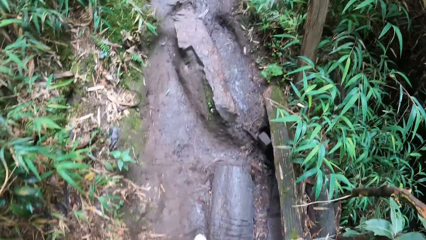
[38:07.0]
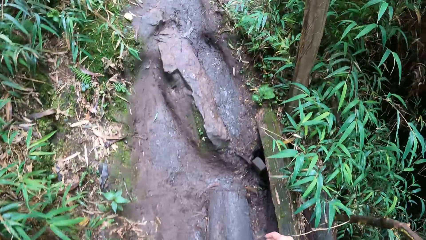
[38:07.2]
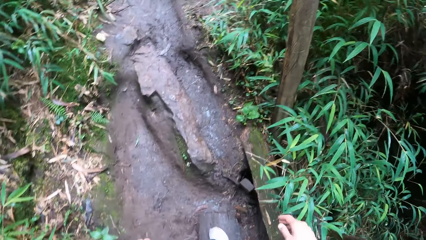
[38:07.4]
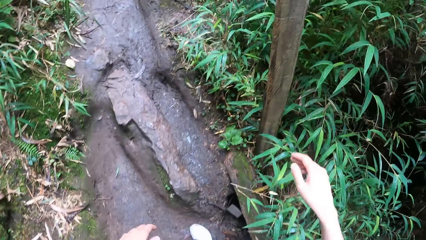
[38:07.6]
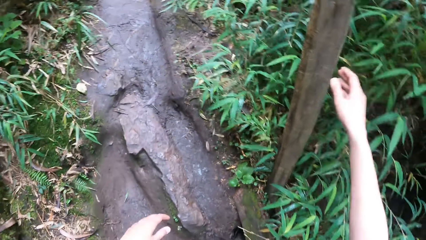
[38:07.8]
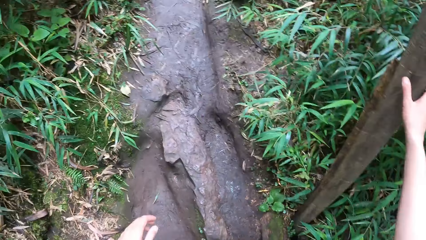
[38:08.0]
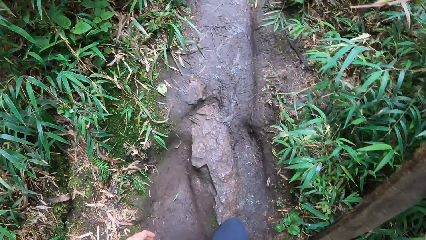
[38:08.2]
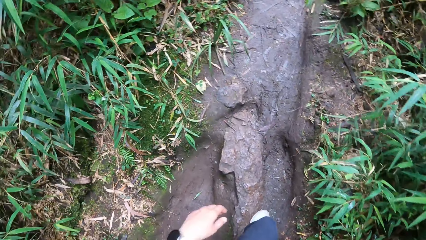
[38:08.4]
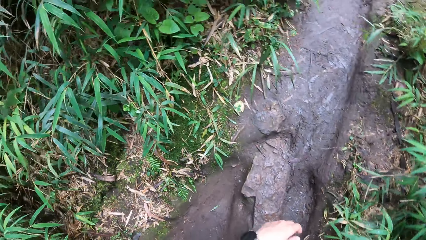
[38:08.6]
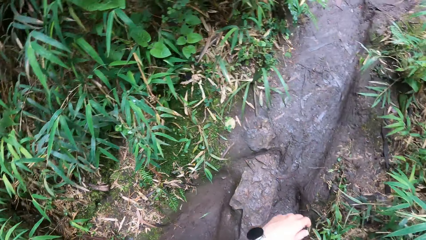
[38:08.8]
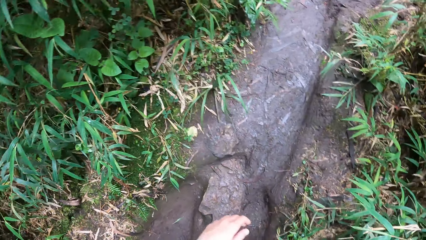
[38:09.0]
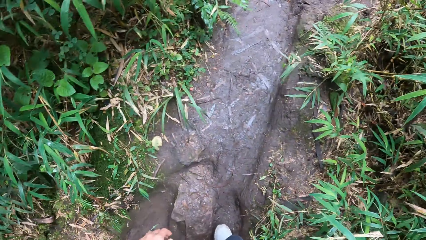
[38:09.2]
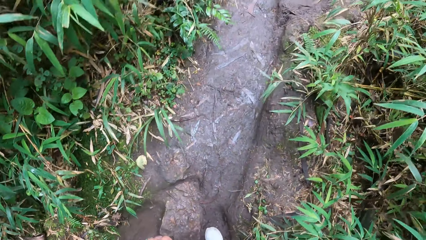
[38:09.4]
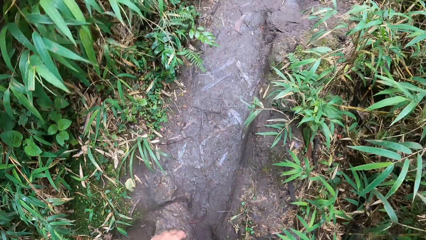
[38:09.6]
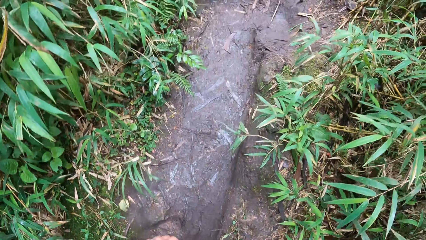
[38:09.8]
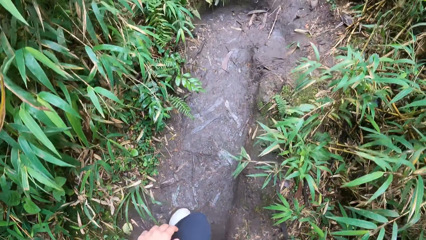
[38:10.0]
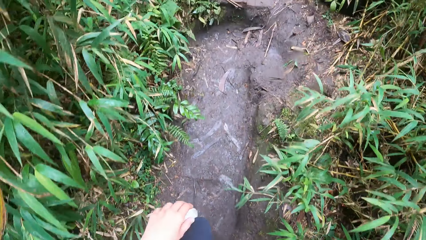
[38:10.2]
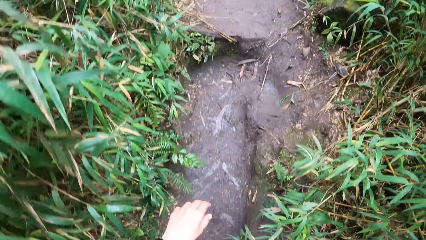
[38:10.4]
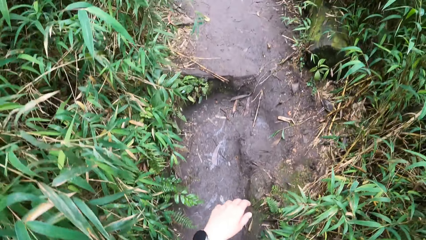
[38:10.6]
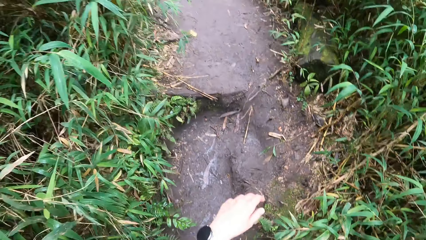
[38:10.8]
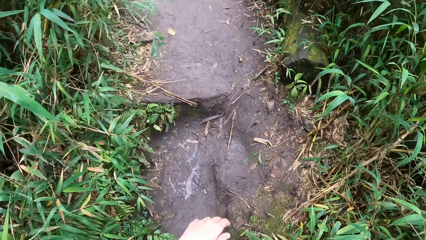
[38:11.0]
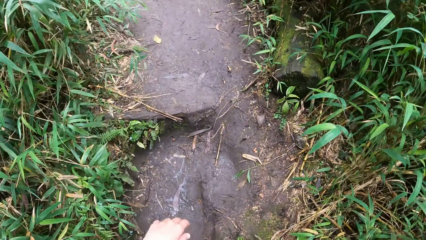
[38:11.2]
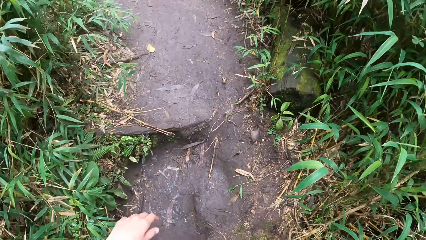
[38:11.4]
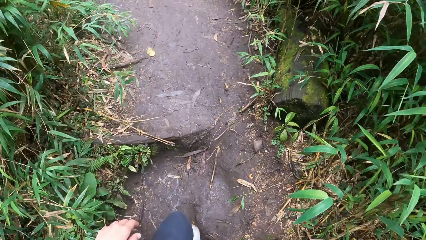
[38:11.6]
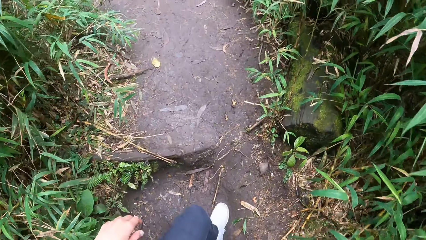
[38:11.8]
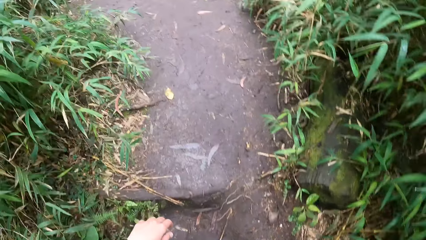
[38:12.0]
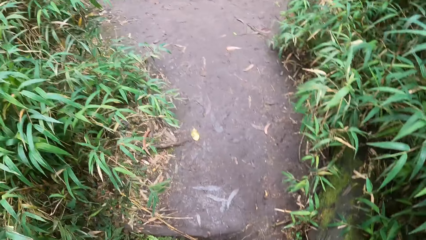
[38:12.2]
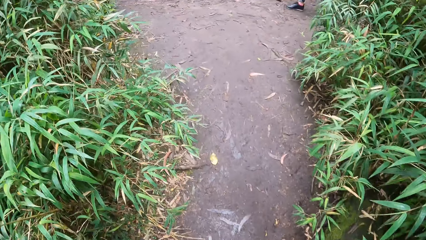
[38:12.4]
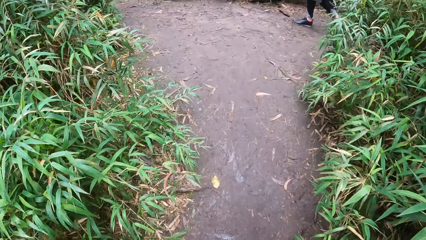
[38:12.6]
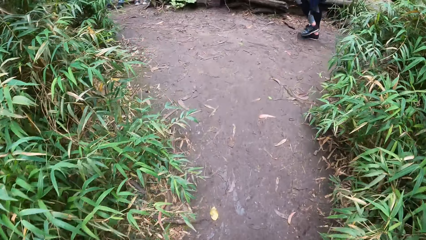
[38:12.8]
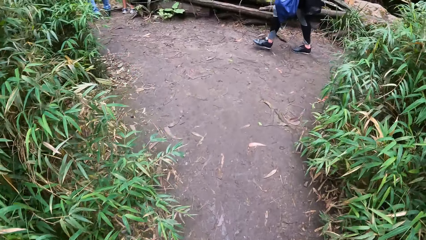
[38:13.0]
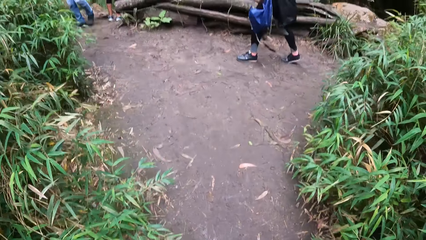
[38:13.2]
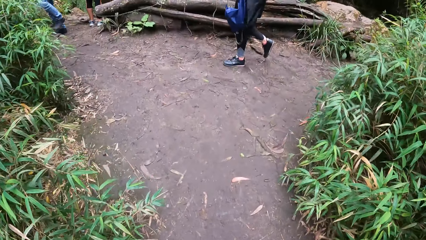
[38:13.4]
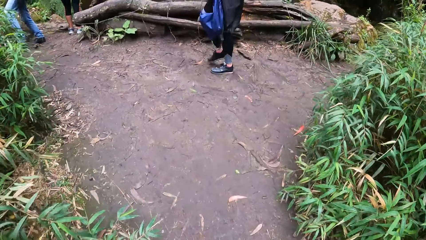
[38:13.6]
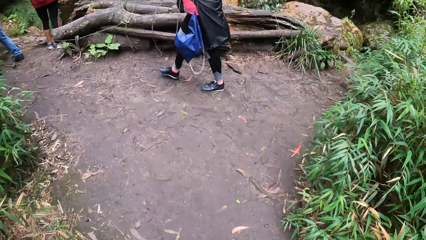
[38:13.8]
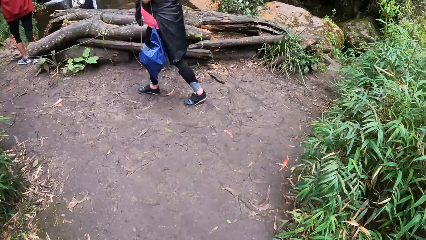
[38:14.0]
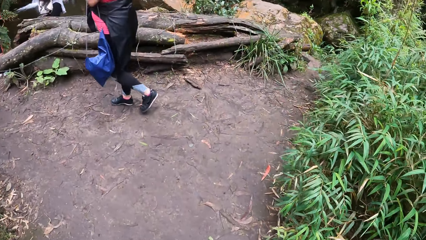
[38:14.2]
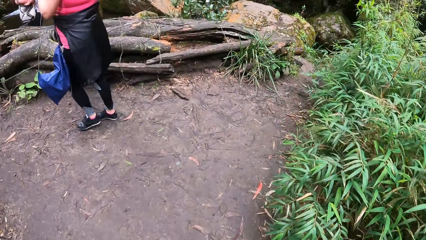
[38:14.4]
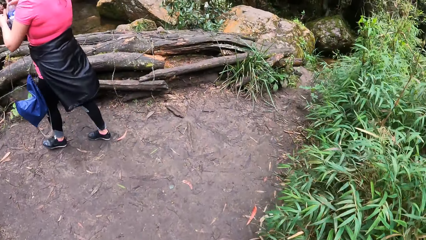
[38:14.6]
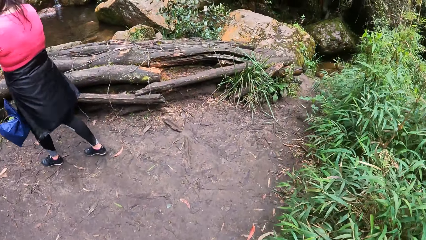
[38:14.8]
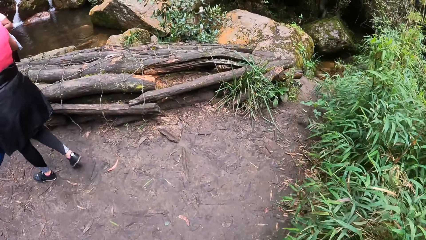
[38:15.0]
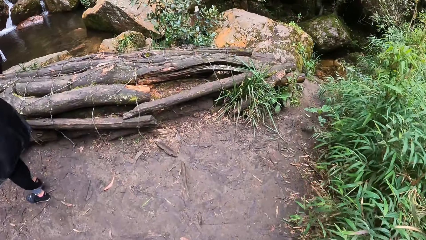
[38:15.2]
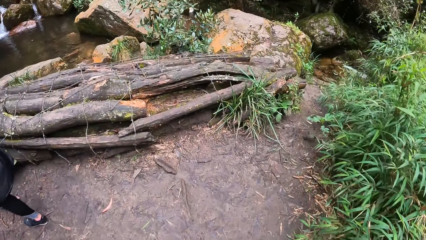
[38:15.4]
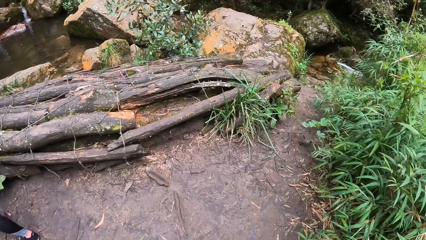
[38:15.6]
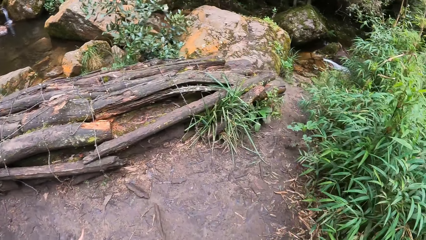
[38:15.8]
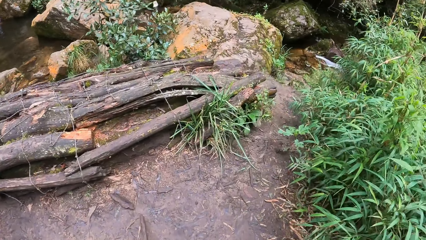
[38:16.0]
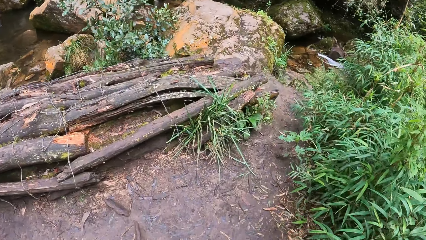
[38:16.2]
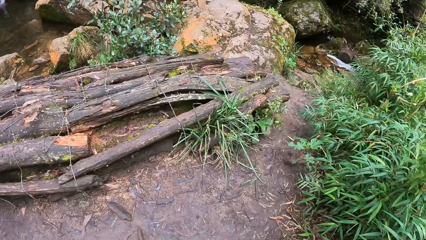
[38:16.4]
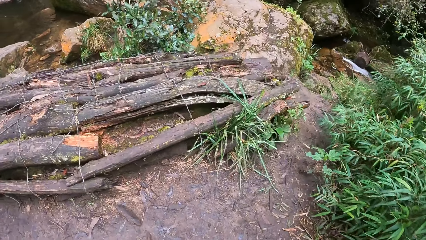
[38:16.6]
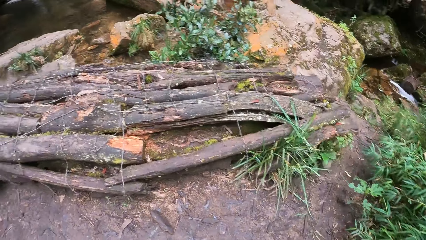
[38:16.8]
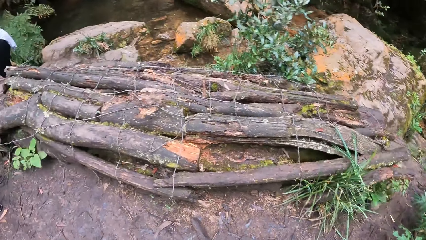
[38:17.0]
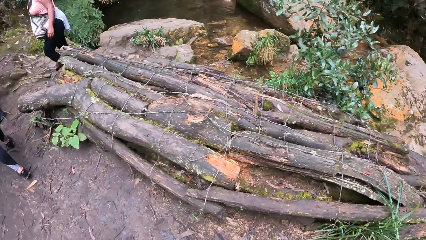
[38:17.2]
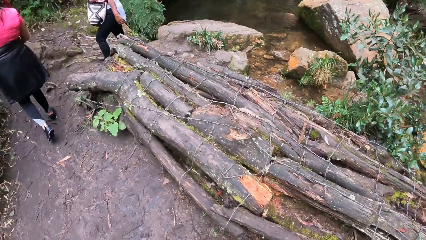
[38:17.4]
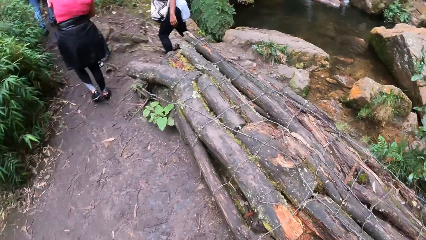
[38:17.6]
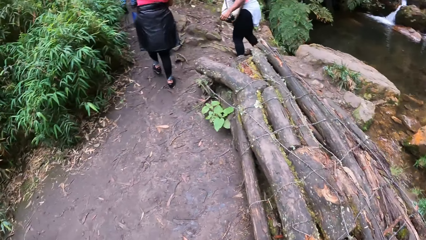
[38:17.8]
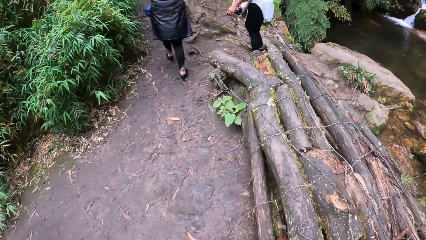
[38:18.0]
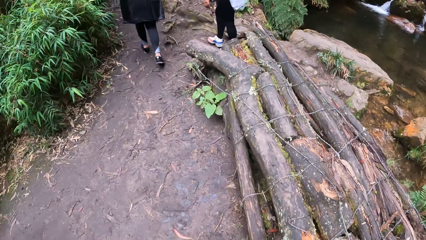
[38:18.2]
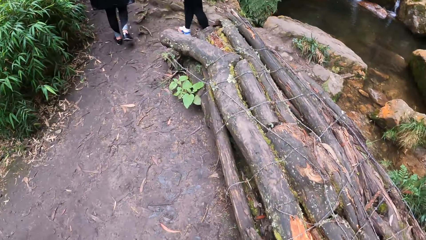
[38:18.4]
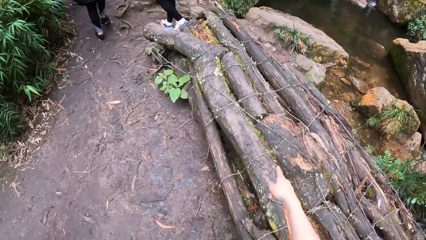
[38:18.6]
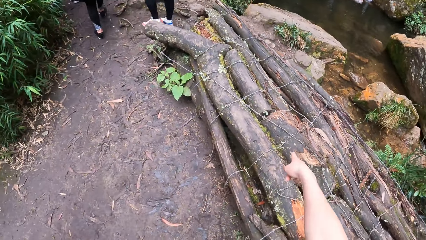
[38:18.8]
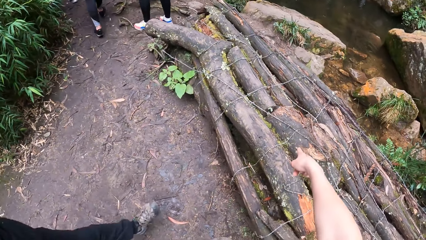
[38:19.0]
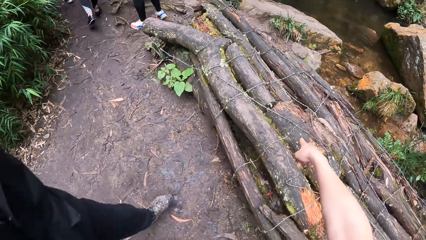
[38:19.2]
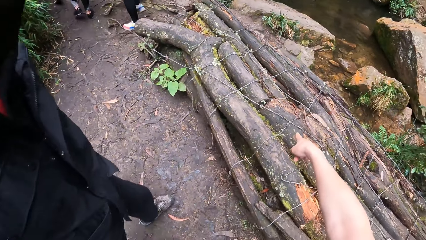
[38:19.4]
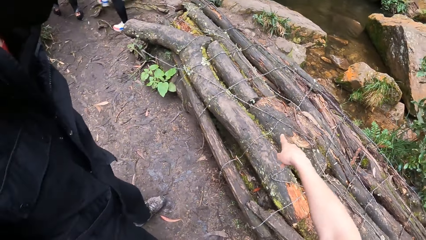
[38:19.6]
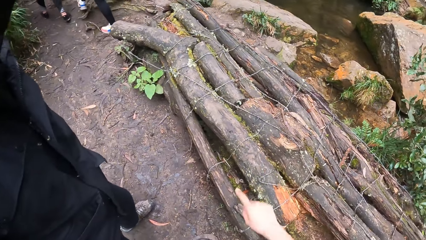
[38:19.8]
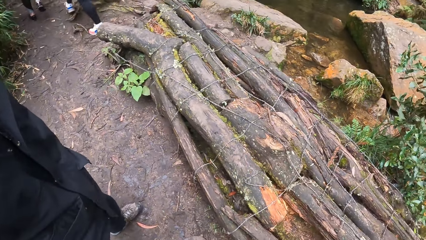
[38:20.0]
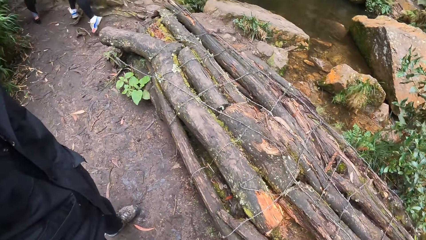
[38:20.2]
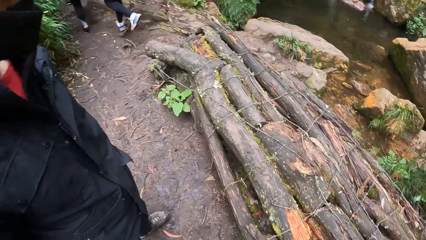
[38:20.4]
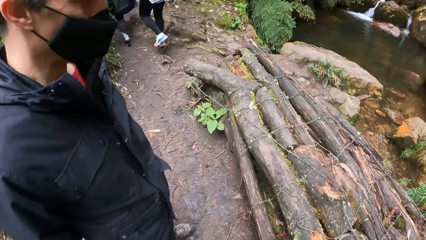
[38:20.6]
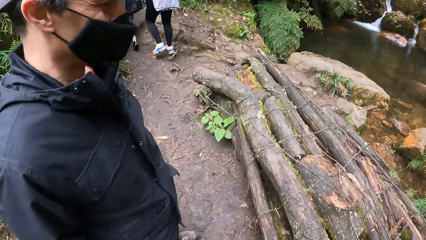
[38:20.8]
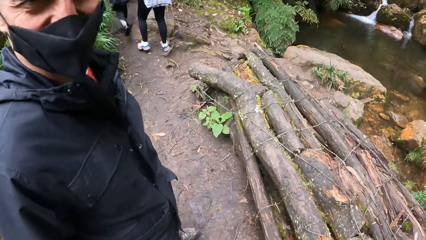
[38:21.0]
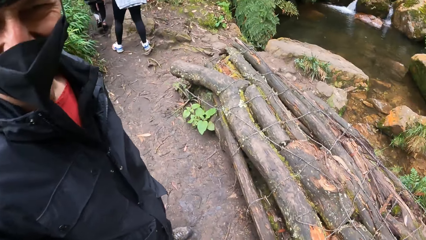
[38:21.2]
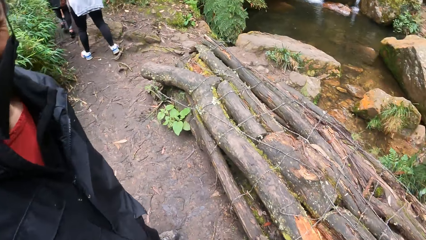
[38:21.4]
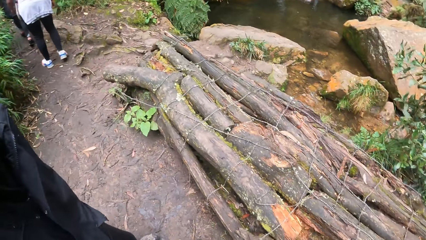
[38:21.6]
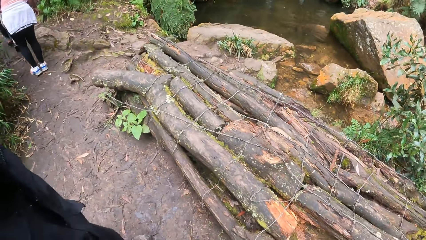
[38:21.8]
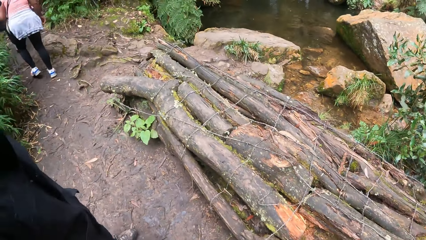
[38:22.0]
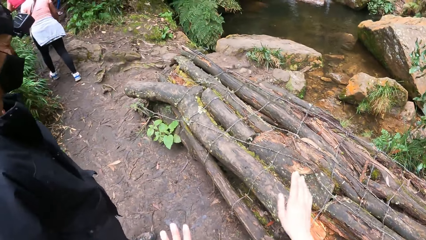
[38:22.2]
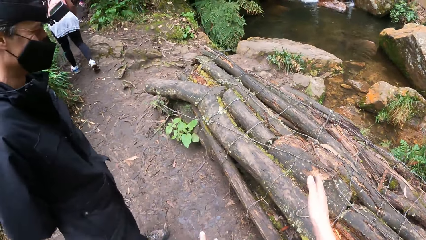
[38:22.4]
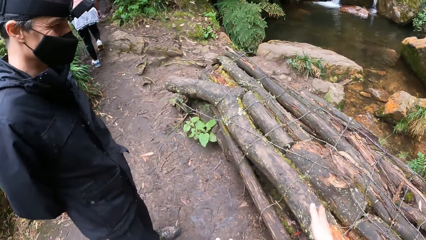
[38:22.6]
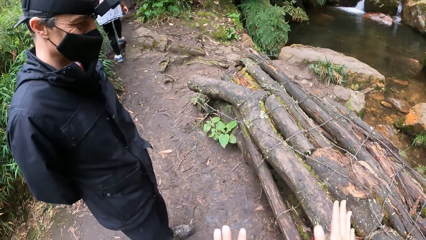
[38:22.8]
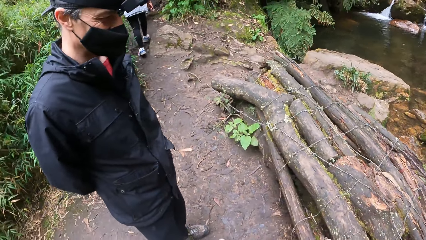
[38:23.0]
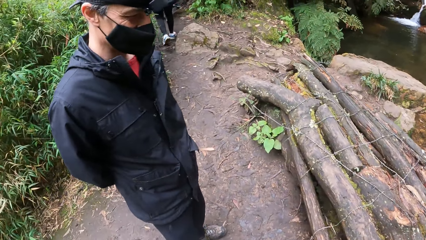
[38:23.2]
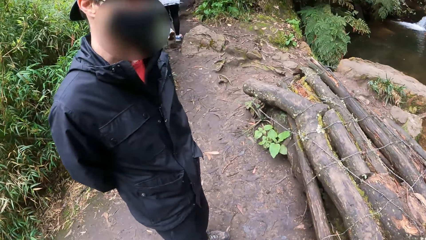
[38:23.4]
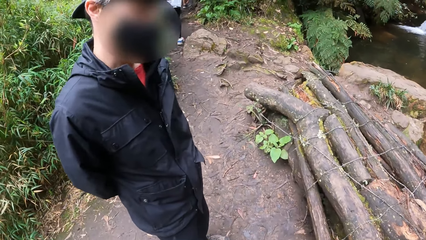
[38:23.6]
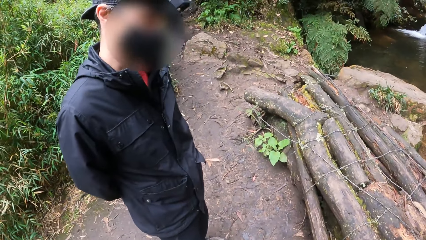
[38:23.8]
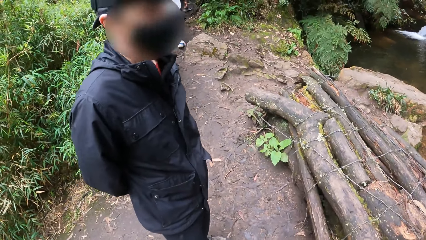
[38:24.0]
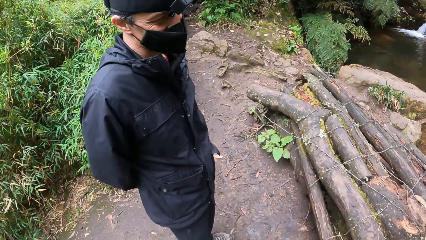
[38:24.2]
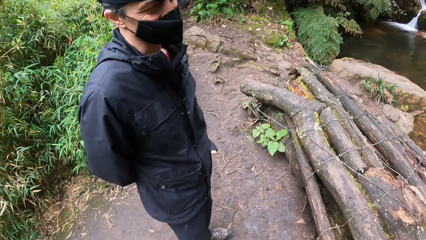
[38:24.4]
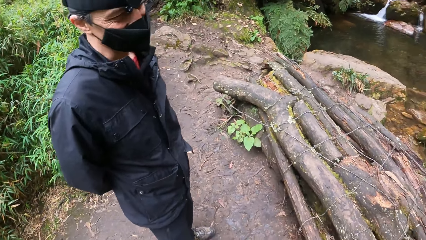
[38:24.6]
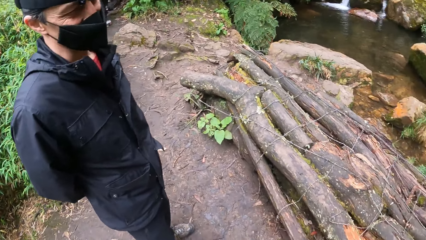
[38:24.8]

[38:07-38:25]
The camera wearer holds a tree with her right hand. She walks up a hill. She interacts with the man. She points at something with the right hand. The man nods his head.
